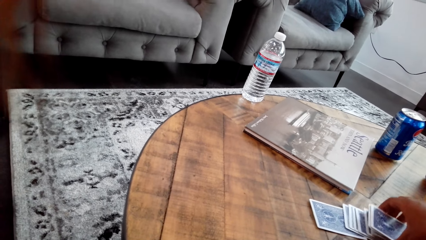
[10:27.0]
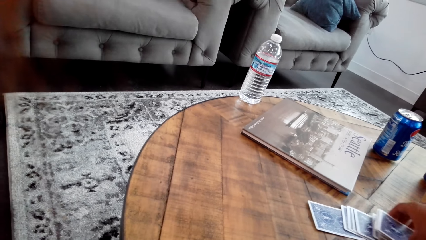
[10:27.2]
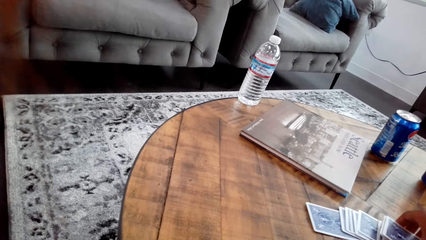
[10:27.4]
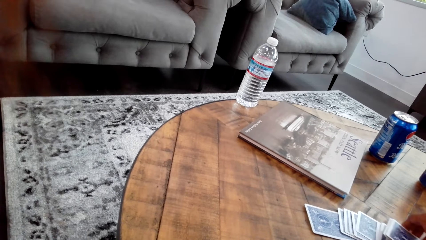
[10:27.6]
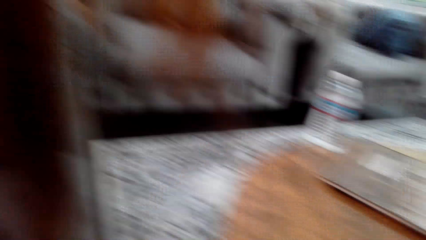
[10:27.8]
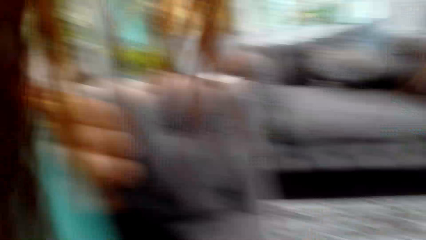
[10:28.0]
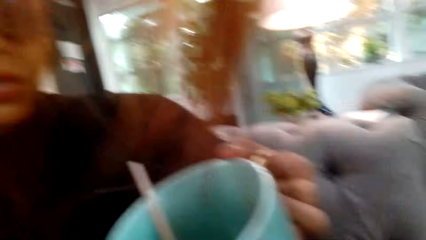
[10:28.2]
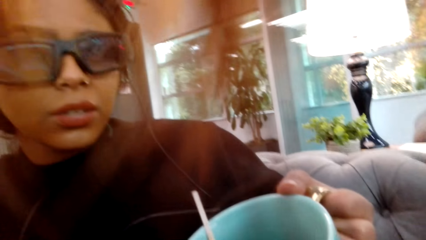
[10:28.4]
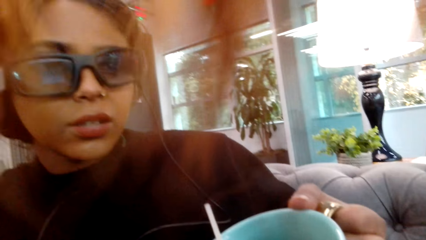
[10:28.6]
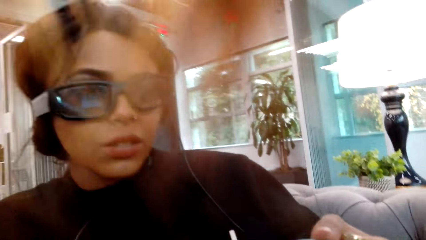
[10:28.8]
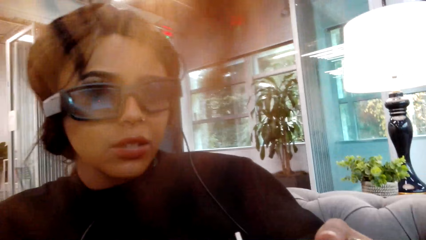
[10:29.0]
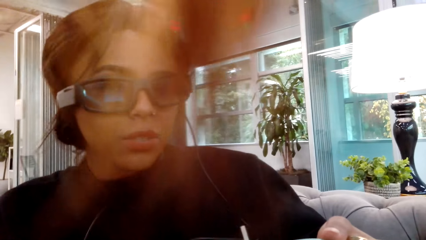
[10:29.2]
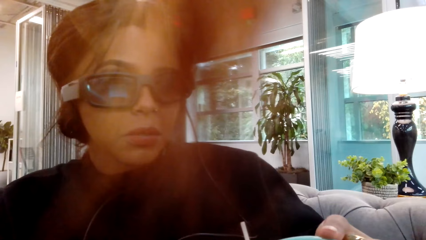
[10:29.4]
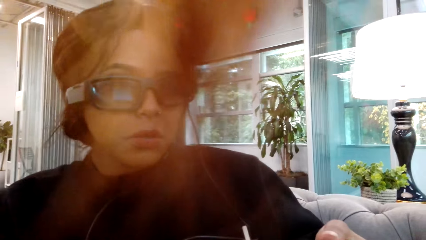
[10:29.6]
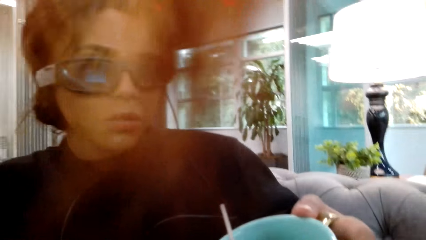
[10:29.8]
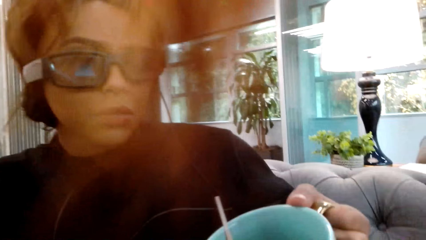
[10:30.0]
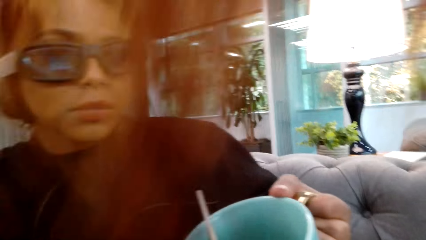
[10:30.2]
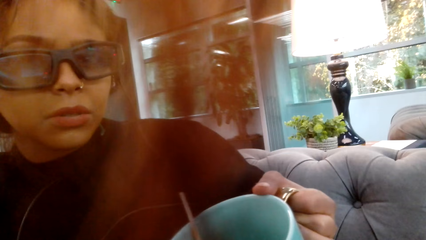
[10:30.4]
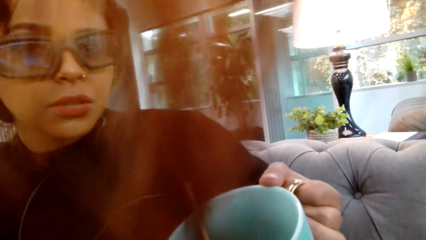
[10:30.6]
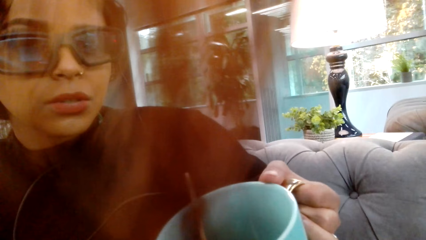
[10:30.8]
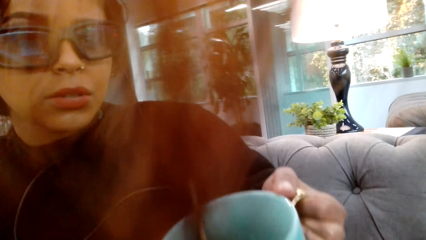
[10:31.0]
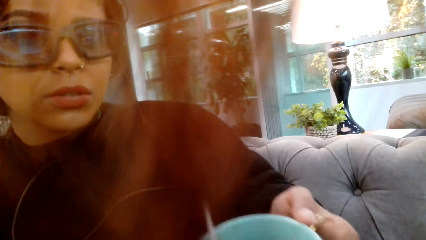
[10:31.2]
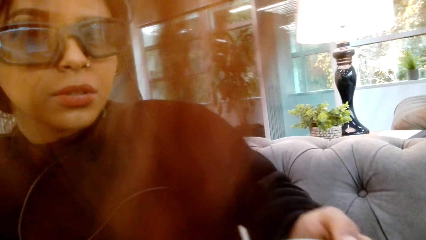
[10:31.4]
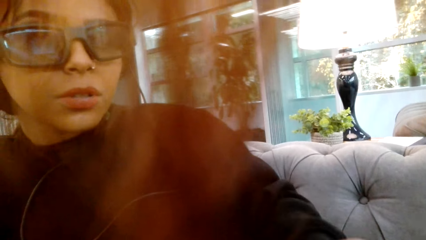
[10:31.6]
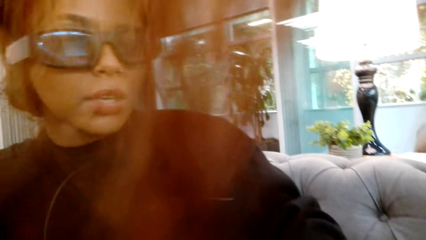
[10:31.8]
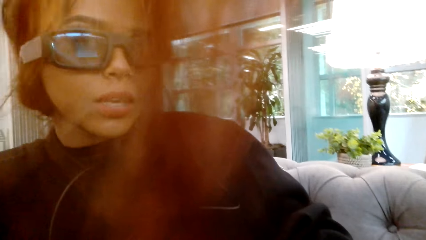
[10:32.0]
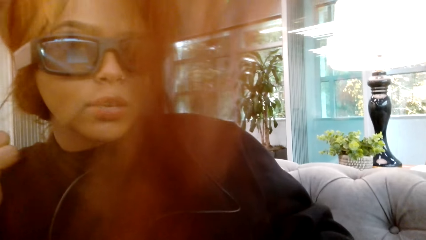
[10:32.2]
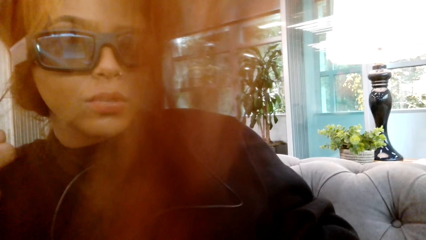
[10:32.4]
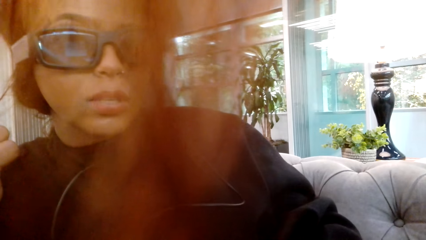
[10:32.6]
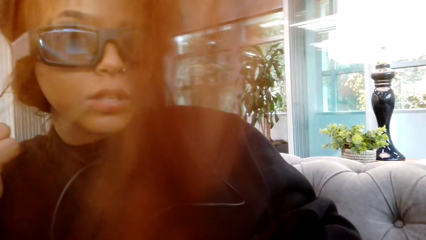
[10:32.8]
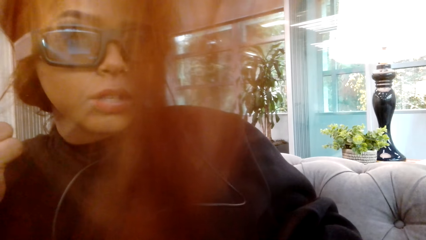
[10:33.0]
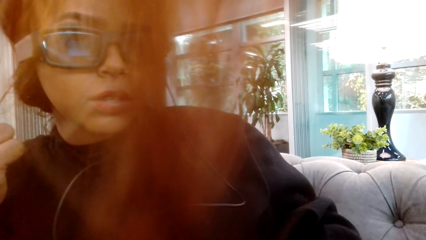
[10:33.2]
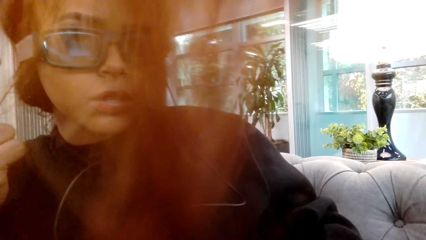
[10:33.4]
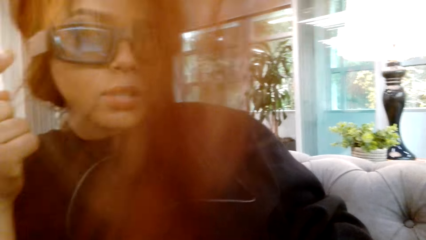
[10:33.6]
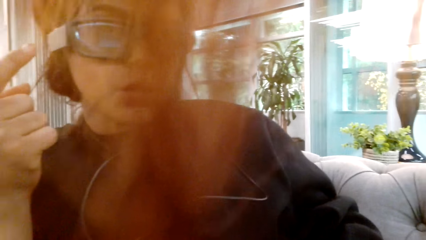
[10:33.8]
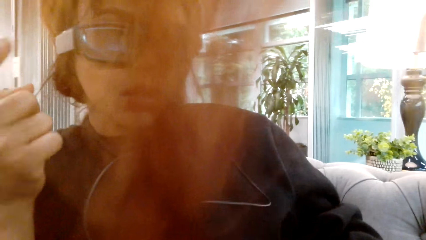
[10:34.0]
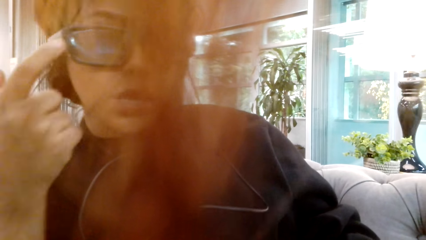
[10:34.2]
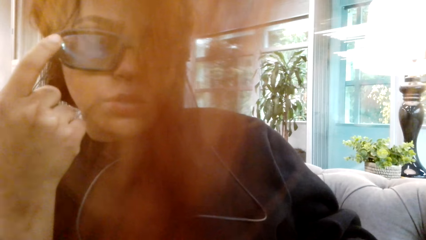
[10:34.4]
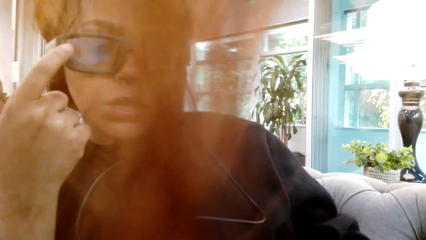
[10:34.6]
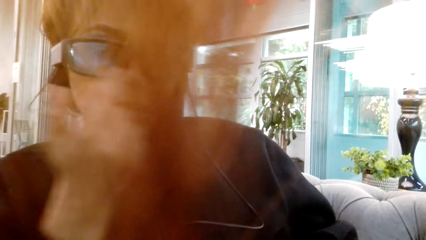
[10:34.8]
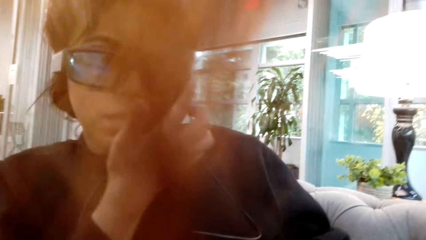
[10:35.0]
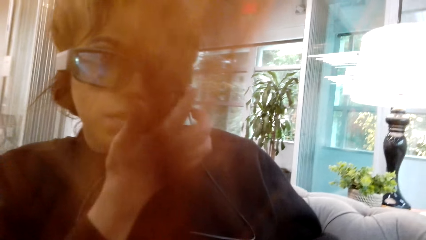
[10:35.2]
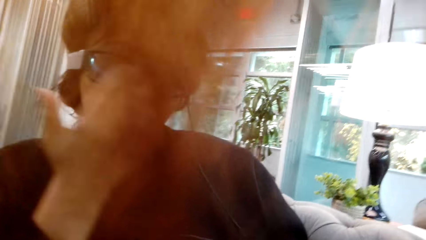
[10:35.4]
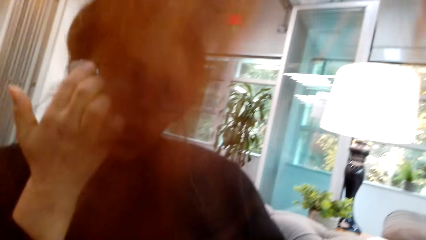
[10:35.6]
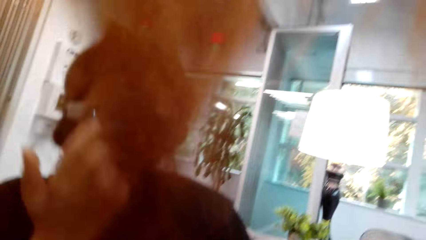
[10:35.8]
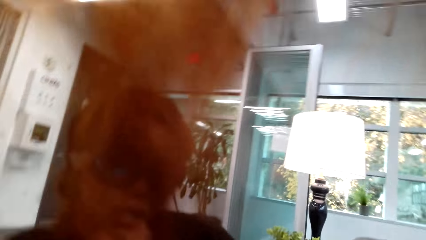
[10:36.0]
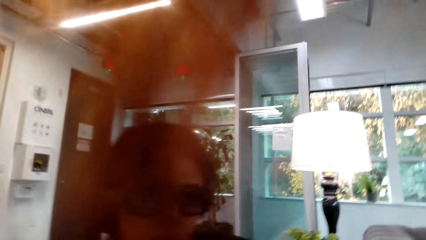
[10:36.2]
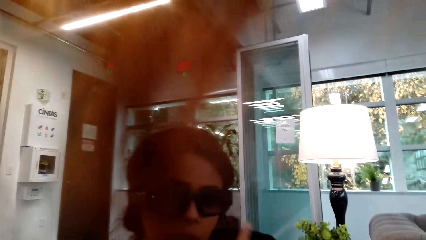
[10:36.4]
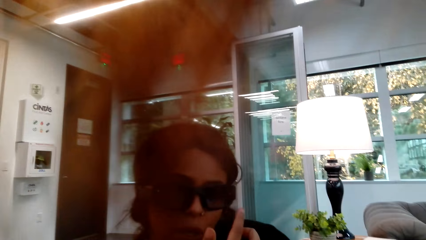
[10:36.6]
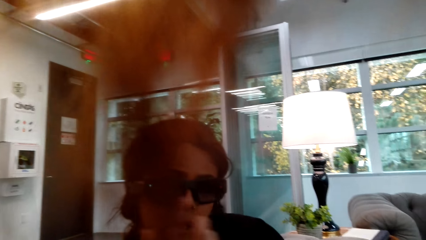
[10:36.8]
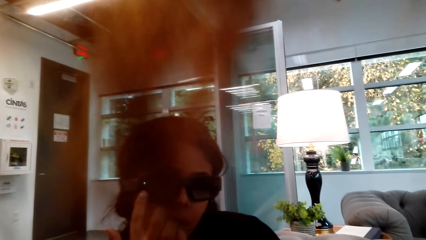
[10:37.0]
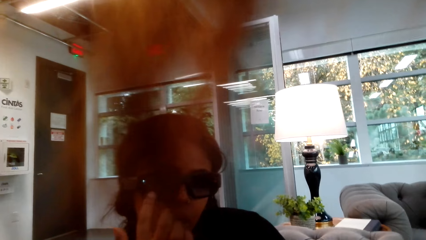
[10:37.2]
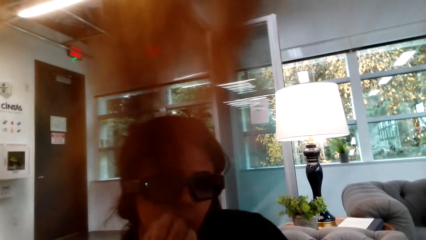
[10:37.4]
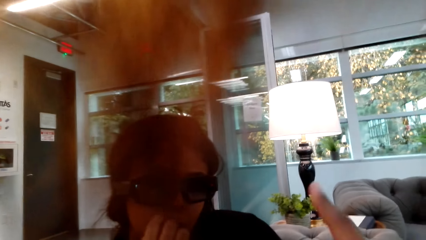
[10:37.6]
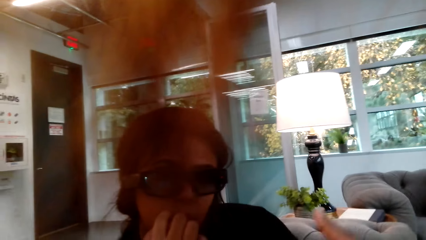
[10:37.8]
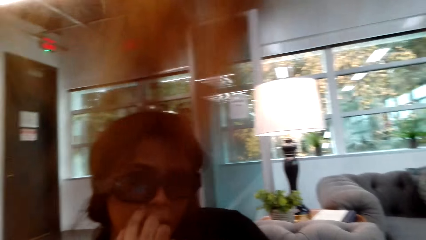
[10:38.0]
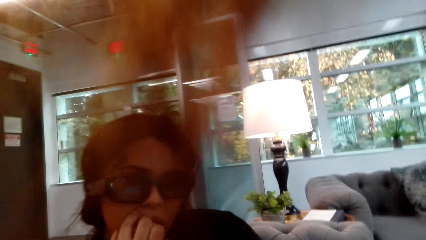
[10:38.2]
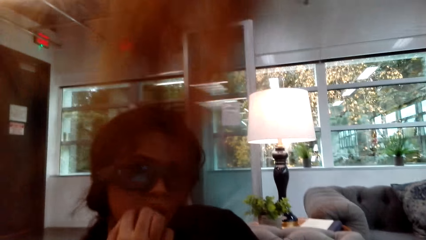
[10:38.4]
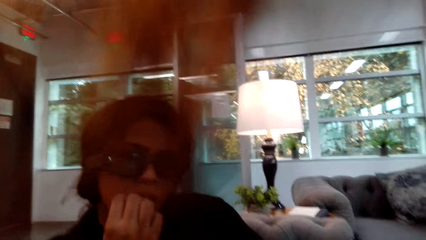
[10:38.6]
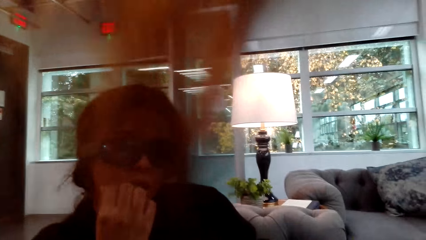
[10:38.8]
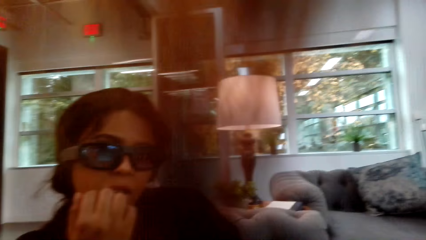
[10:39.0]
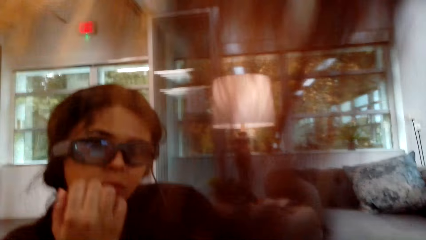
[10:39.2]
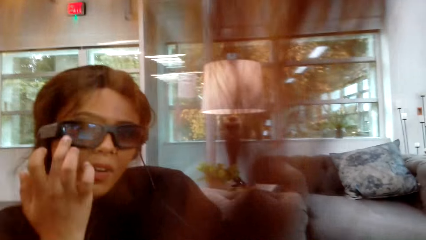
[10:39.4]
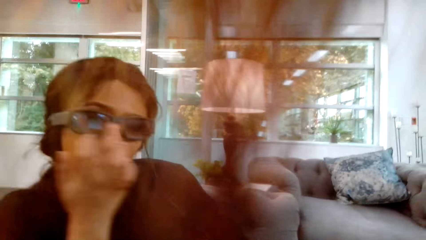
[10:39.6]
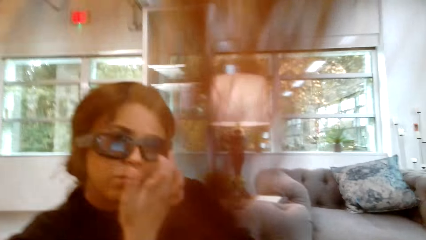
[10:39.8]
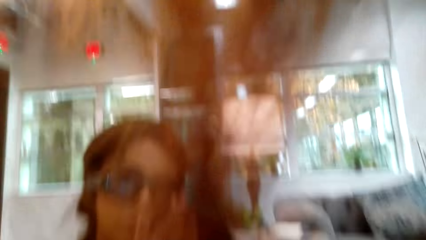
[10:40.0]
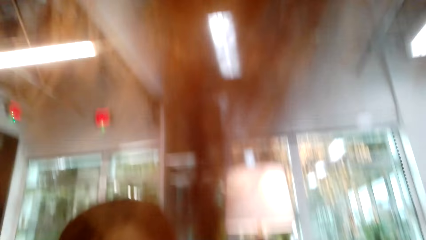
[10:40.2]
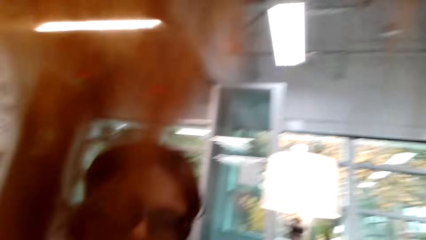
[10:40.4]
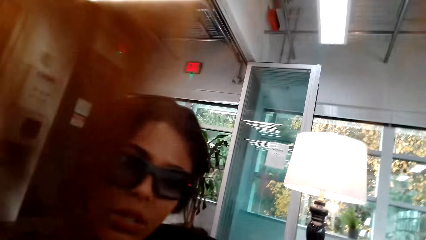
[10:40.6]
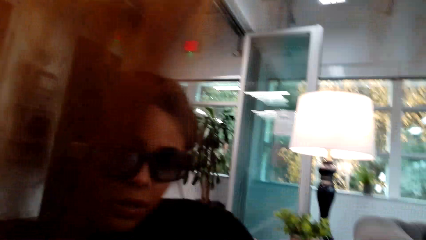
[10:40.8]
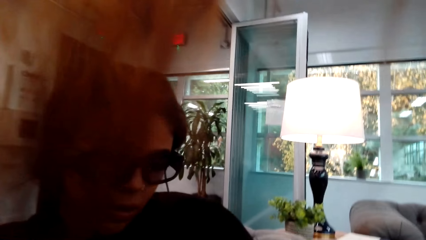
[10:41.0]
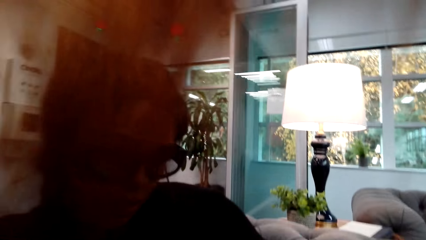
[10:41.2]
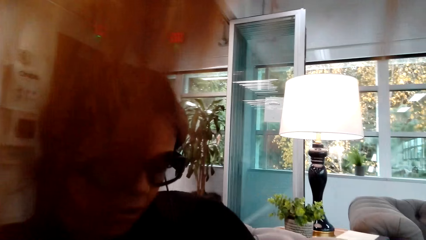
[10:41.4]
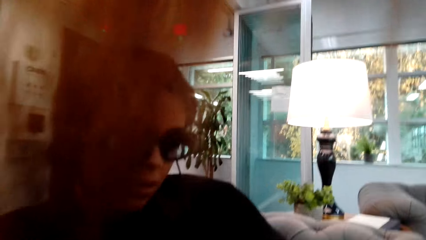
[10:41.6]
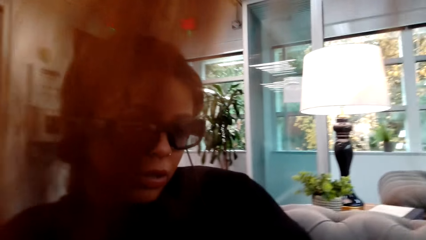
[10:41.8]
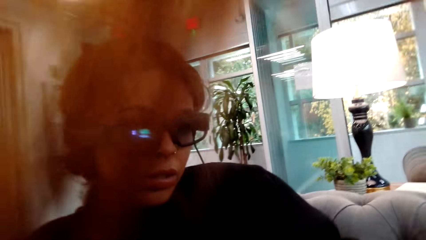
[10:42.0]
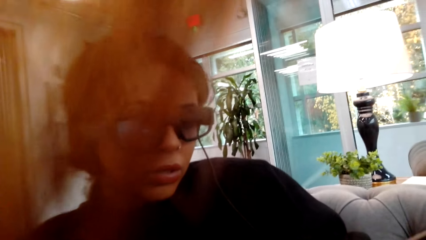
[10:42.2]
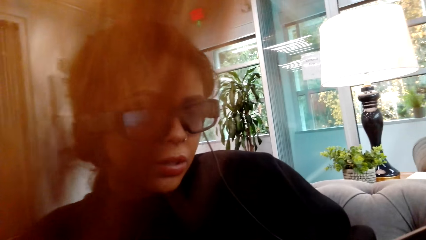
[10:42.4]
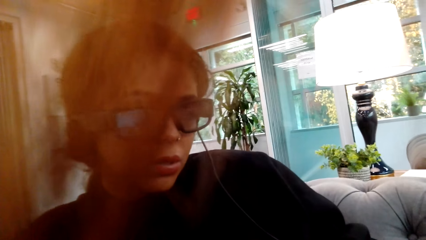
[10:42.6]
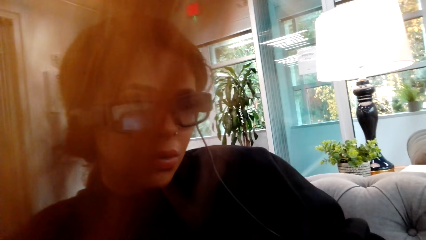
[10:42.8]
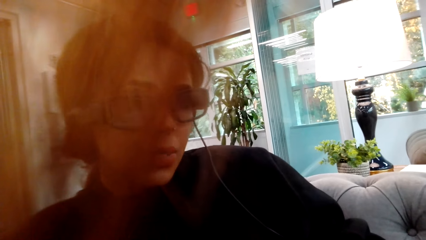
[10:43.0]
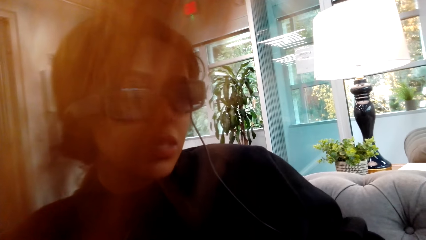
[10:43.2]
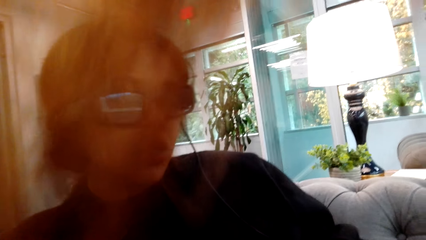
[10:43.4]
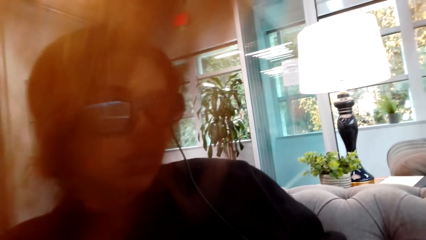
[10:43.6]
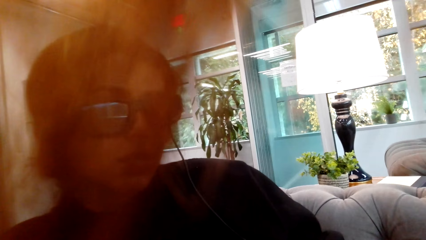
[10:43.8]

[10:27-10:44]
The camera wearer converses to a lady. The lady converses with the camera wearer. The lady points at her spectacles. The lady moves her right hand. The camera wearer looks around a room.
